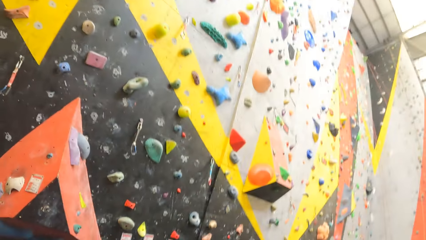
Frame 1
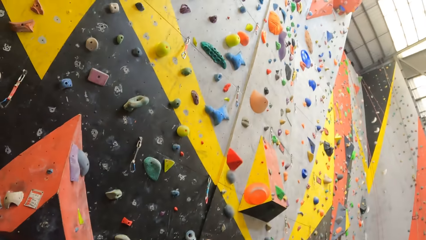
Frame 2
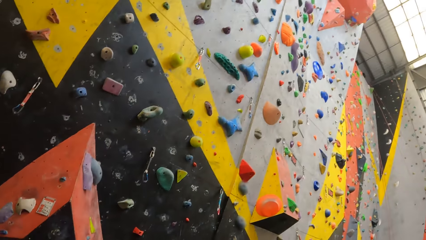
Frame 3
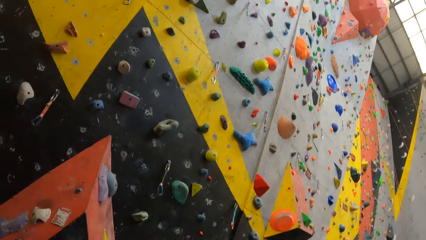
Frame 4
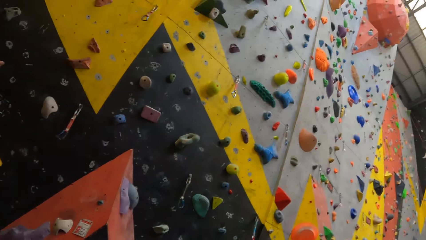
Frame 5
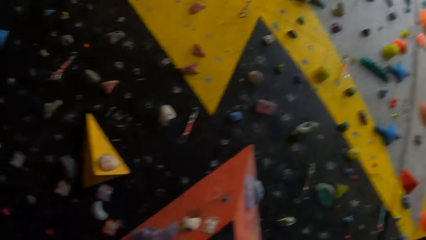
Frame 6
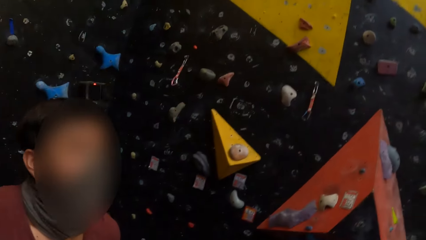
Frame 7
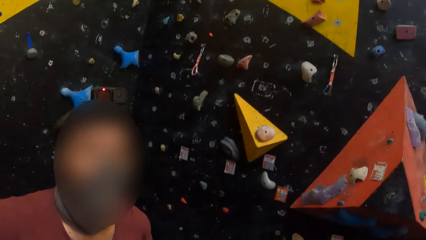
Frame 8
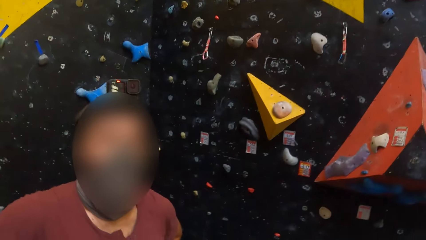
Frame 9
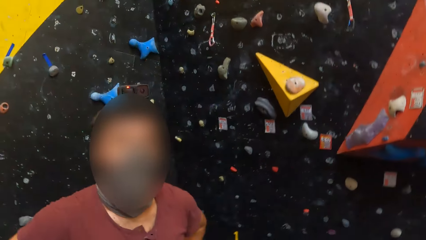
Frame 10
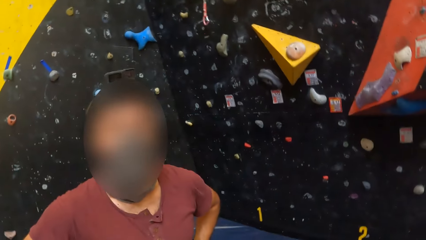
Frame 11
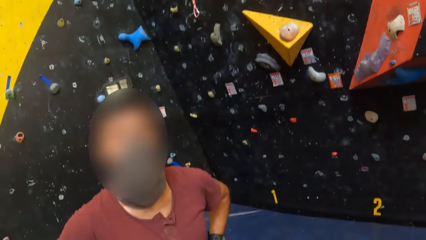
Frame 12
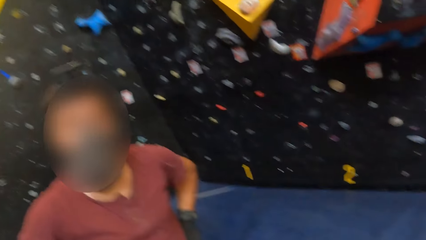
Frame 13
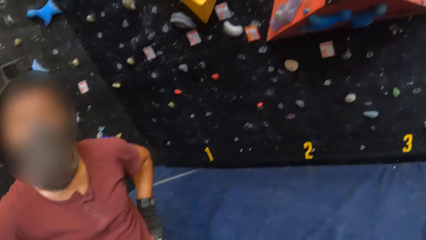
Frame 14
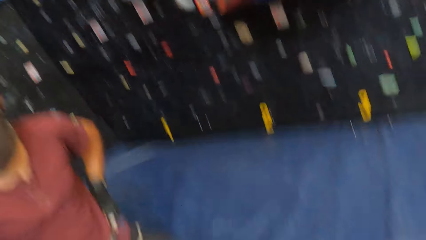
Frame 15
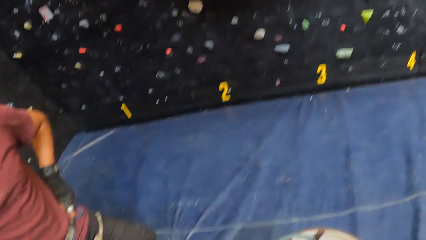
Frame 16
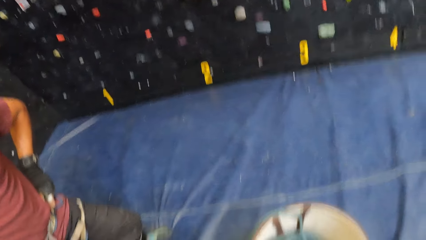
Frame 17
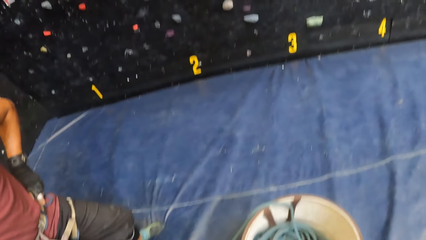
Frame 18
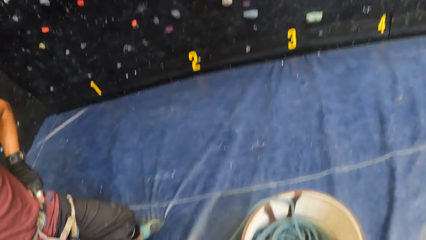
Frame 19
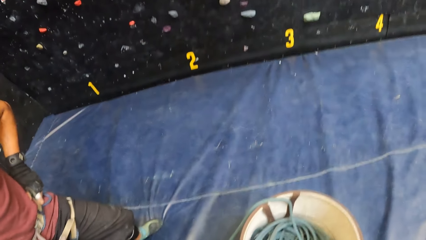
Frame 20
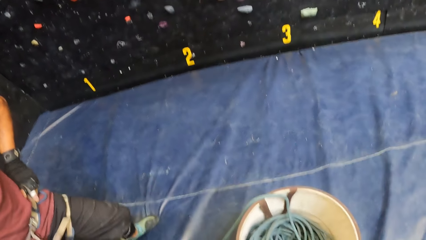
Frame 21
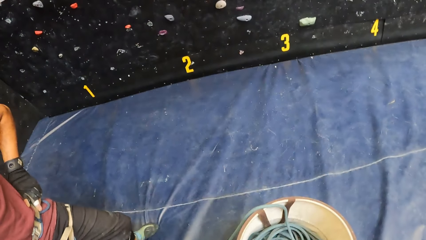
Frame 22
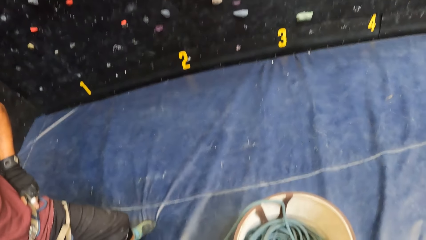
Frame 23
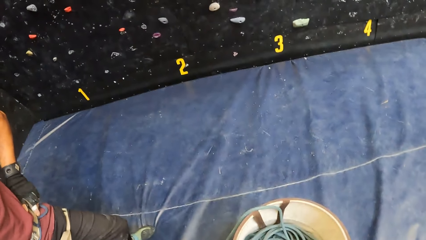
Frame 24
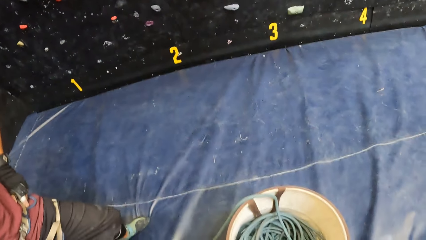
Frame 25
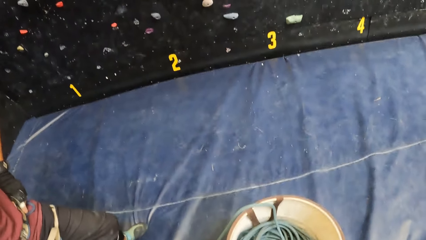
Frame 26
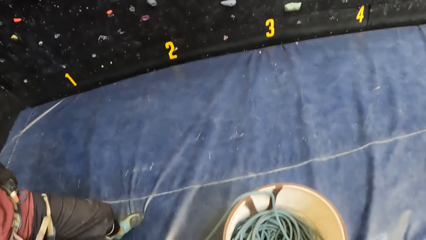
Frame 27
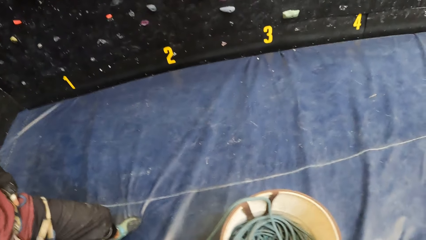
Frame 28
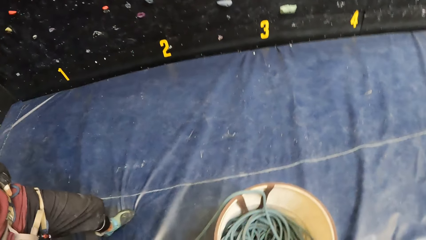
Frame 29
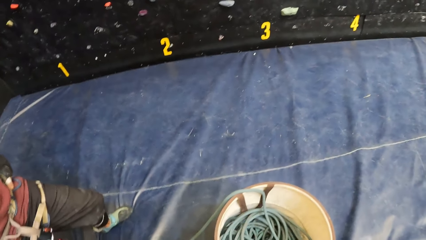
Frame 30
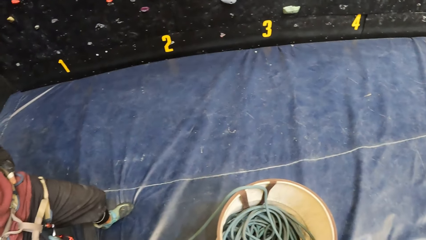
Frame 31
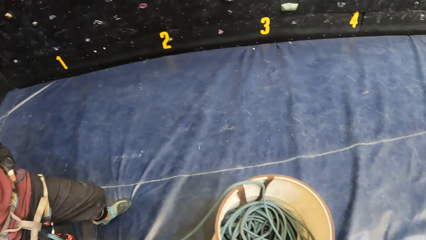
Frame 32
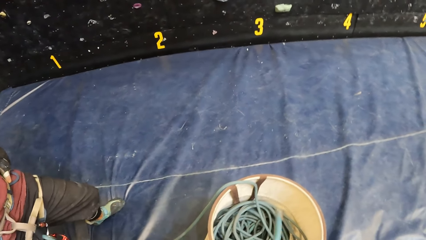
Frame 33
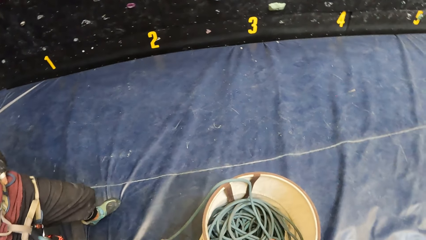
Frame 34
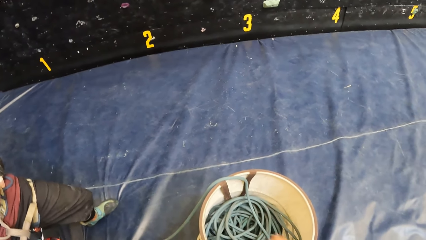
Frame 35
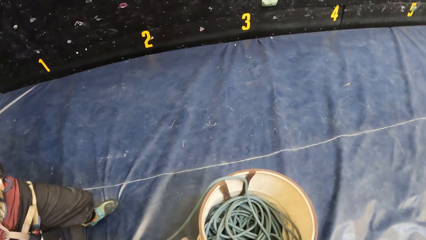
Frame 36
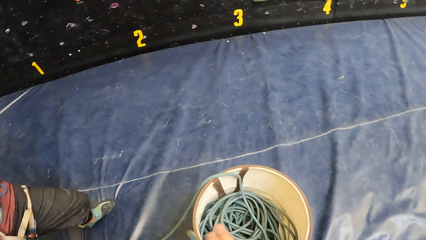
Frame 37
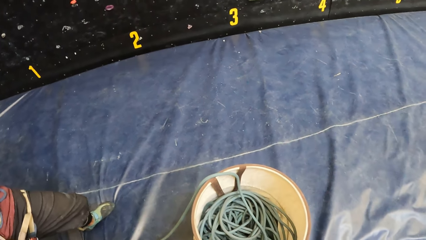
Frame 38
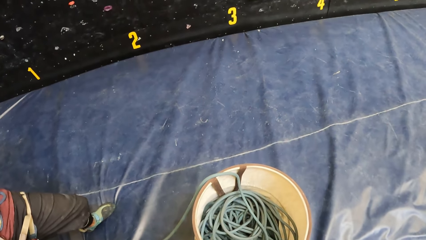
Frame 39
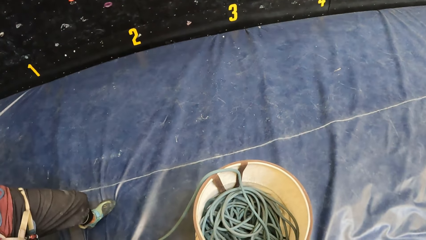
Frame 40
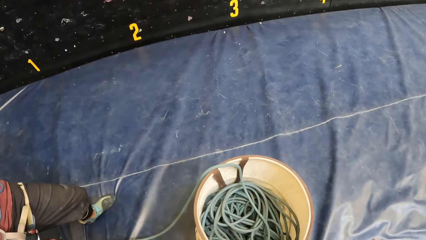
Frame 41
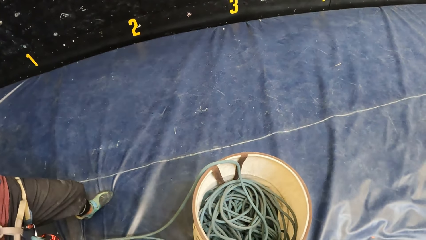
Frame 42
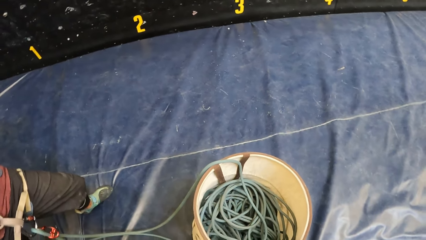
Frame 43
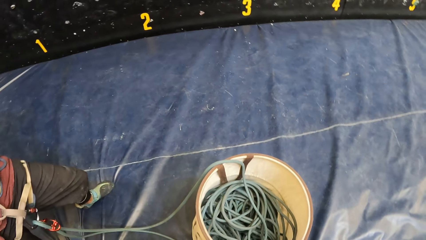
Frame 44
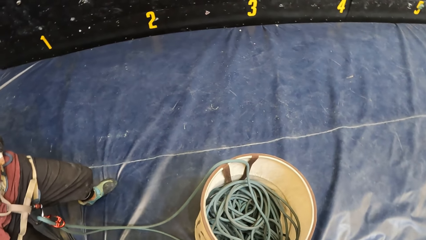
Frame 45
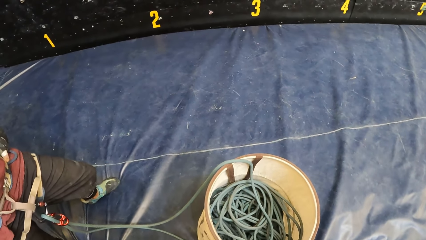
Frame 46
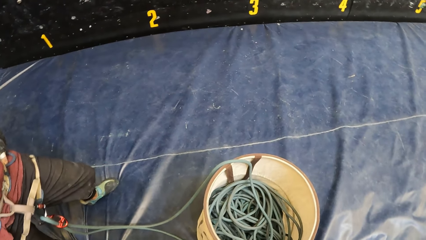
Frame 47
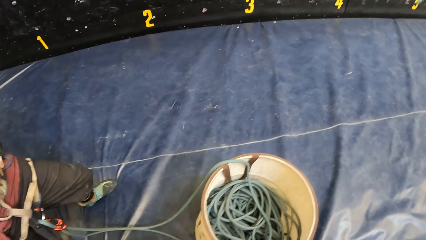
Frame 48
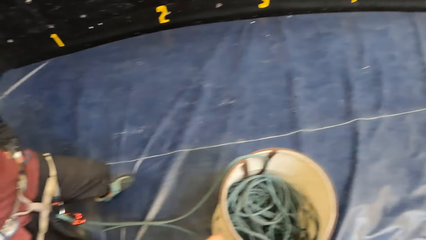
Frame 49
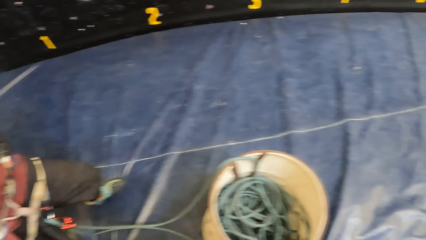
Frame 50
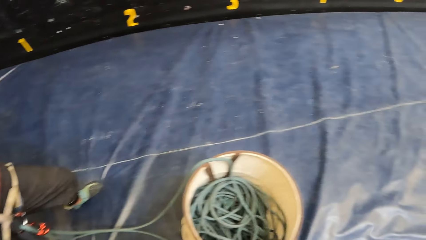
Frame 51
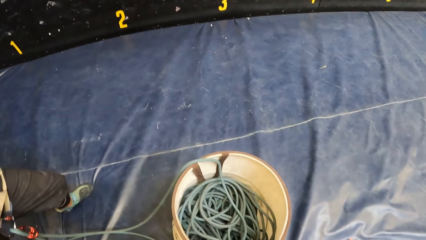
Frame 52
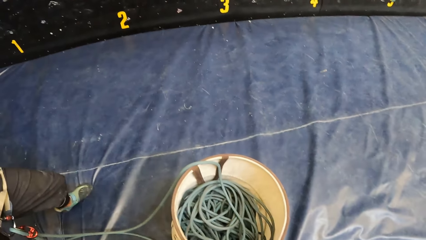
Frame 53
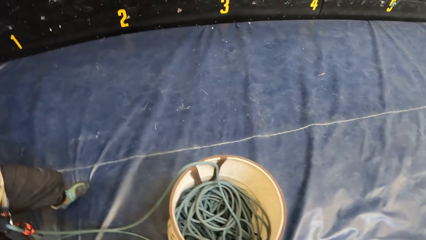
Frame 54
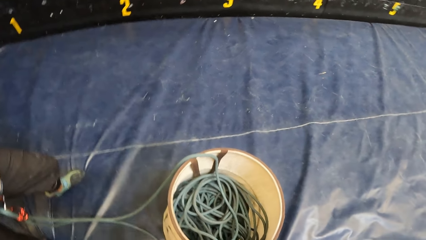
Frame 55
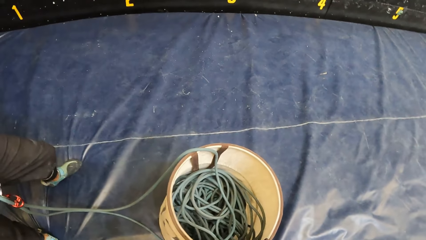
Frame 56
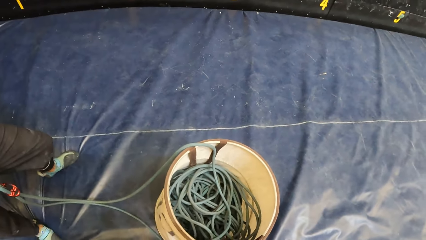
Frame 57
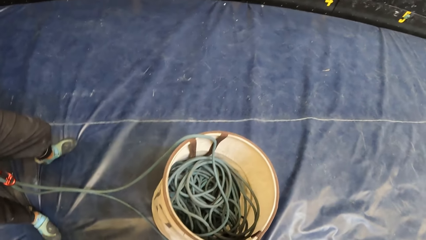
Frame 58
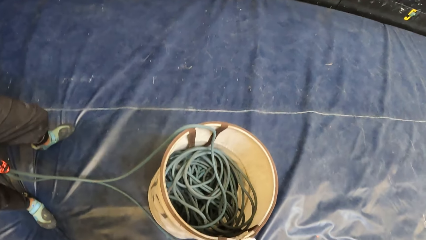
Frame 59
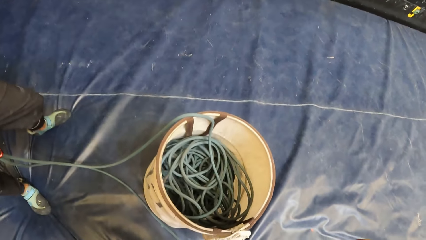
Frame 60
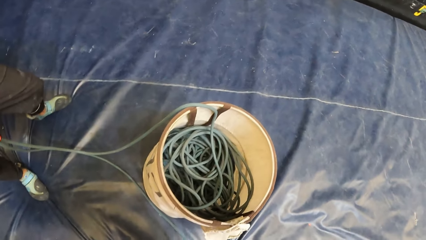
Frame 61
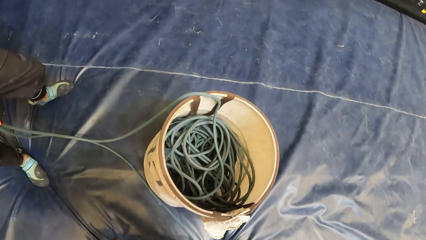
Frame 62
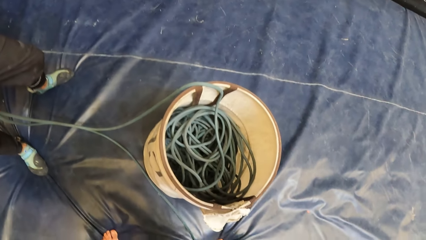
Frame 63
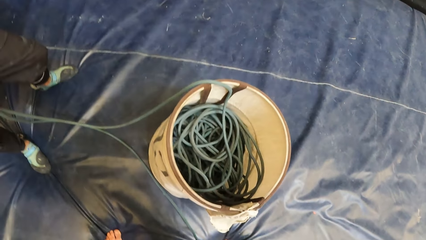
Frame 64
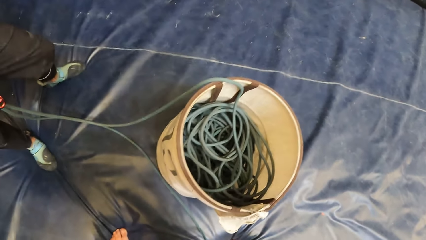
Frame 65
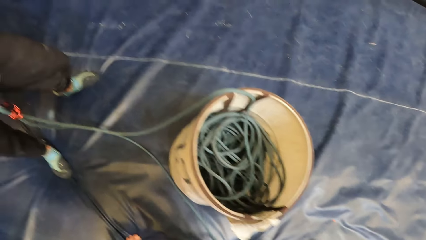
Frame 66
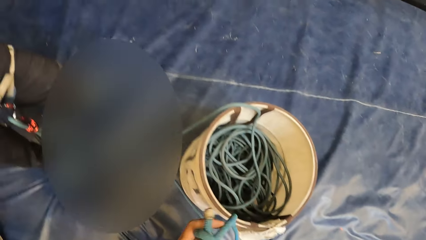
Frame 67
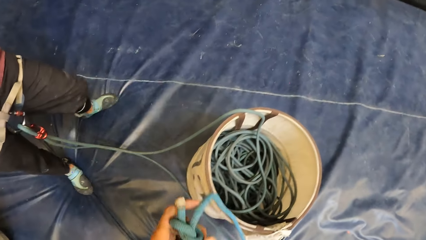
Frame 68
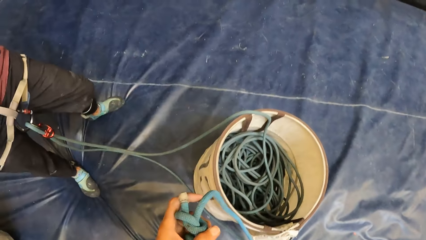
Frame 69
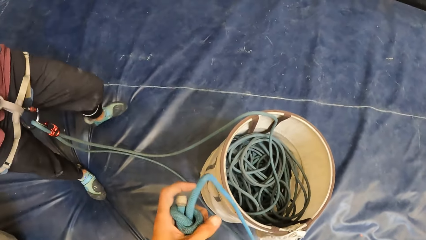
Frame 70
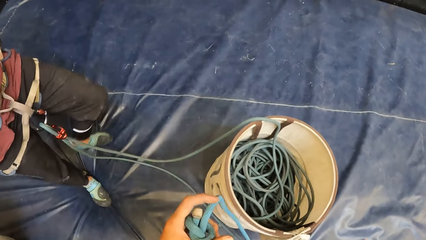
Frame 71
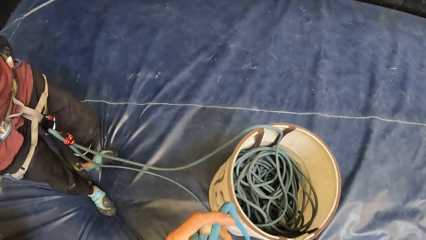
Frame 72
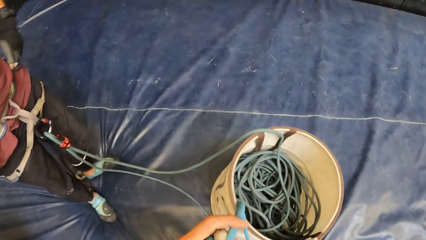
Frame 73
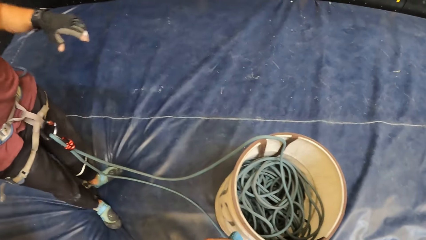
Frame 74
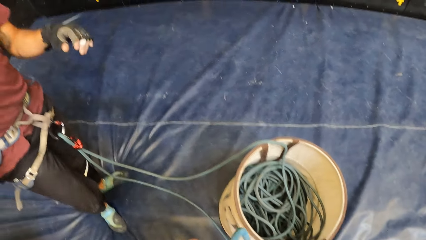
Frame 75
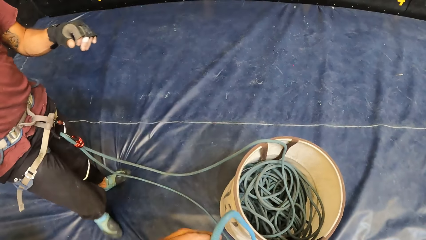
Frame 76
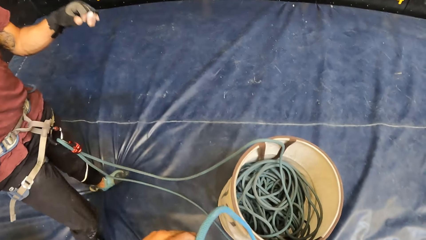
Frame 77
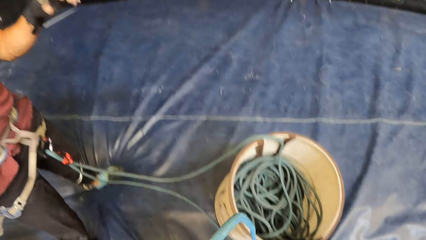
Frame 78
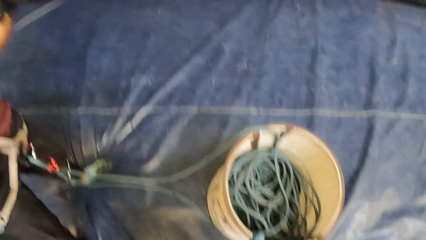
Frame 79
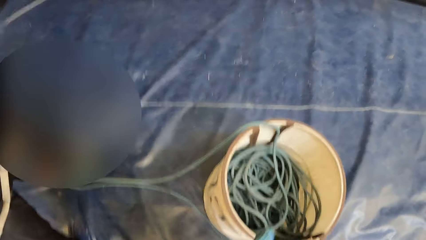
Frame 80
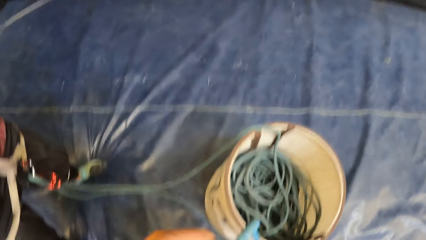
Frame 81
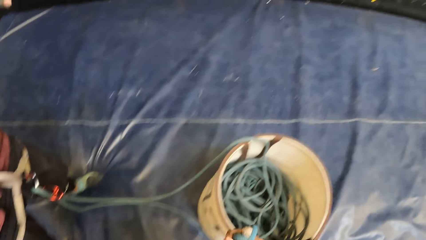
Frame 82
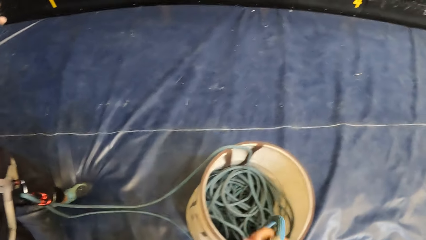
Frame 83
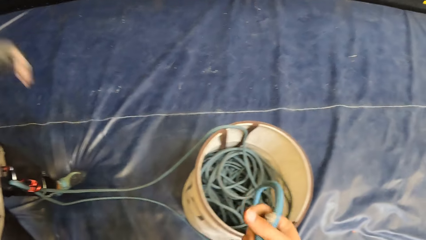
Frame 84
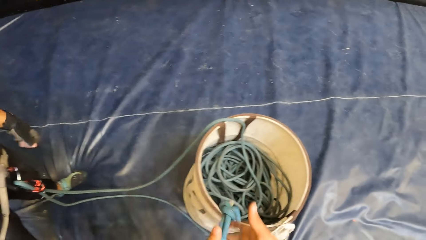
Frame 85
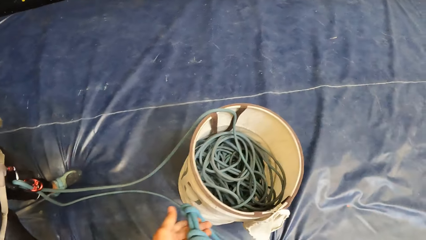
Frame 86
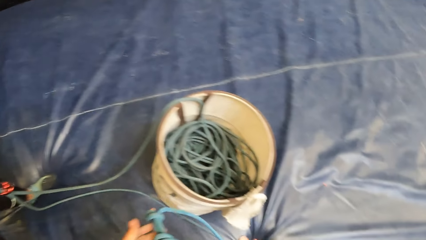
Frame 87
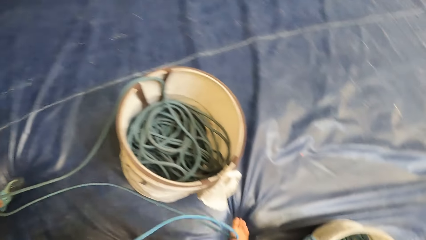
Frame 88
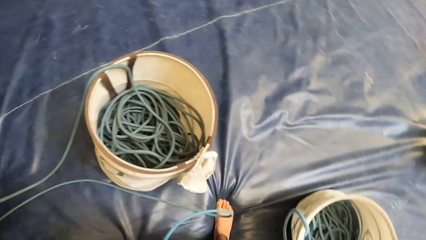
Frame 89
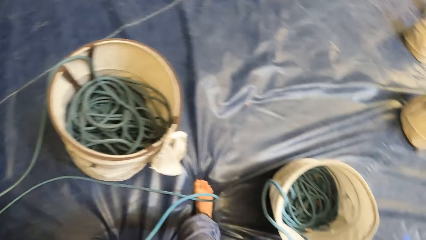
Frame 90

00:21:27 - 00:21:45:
The camera wearer ties the rope. They adjust the rope.
